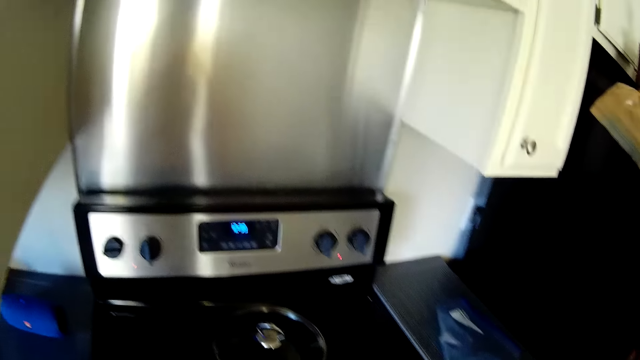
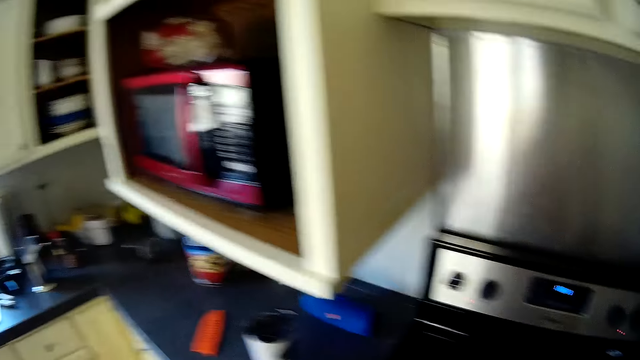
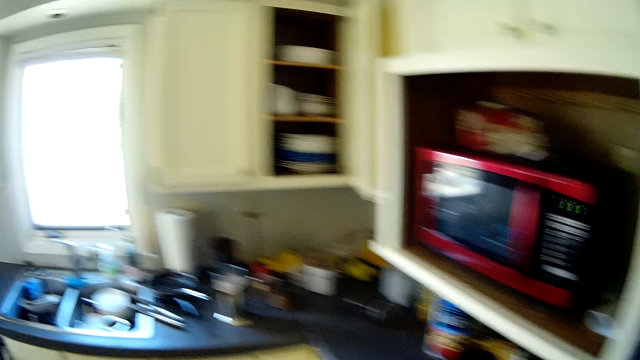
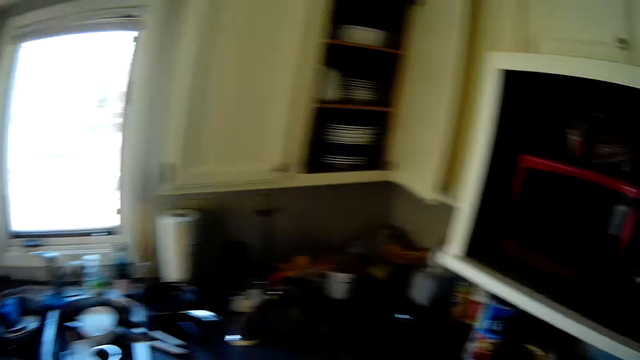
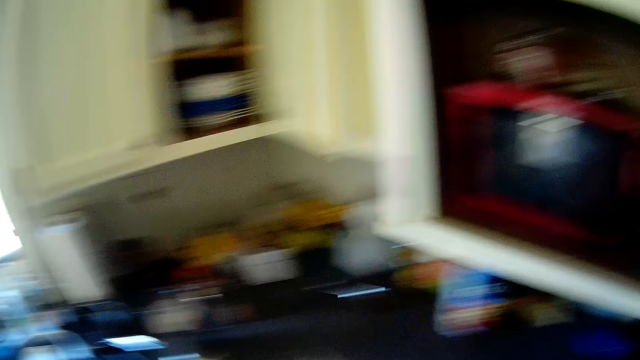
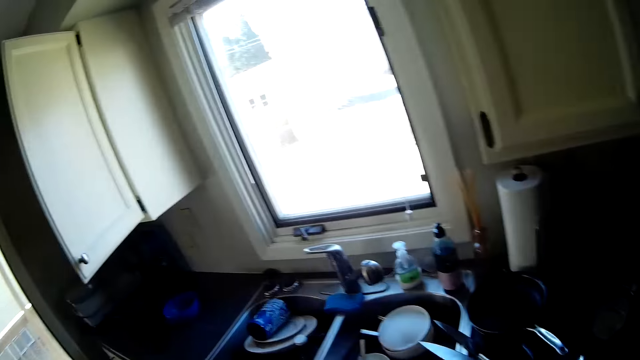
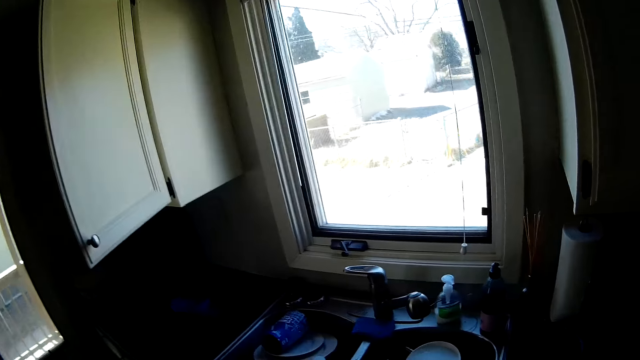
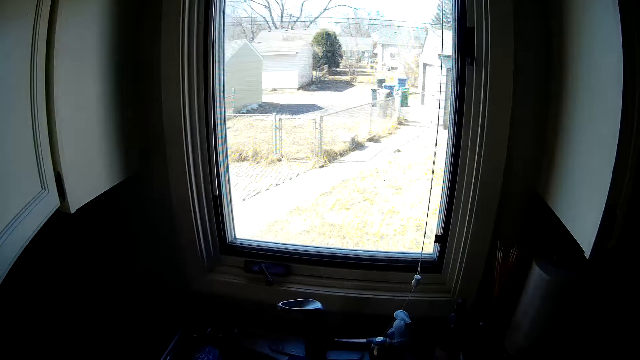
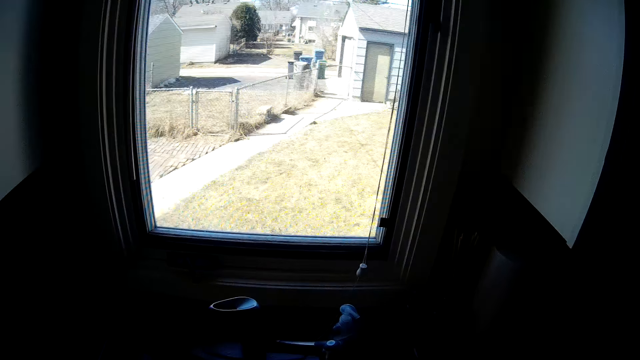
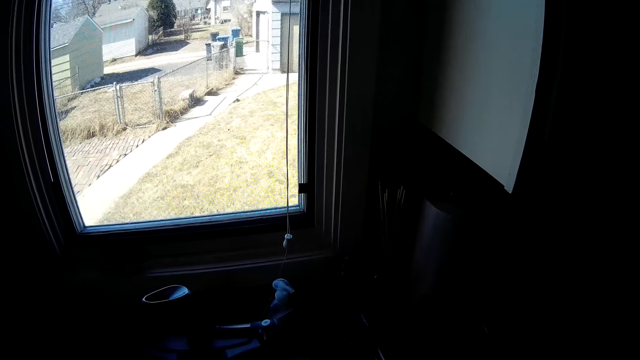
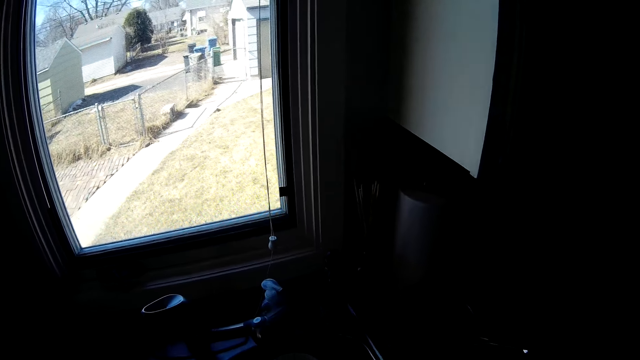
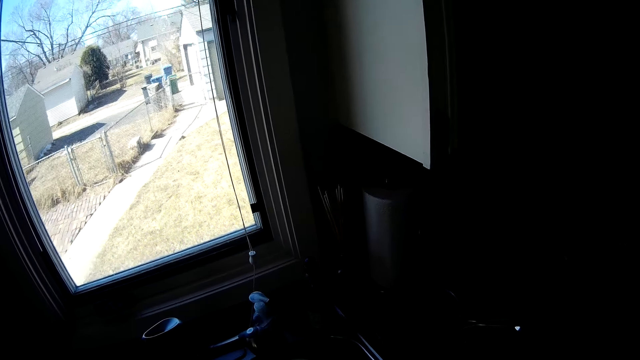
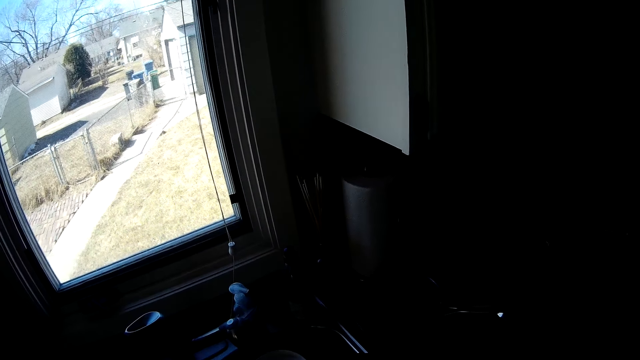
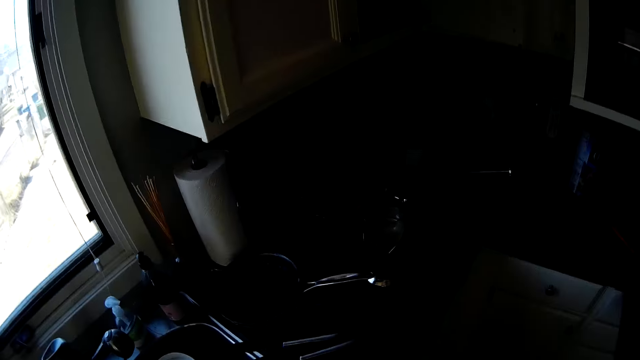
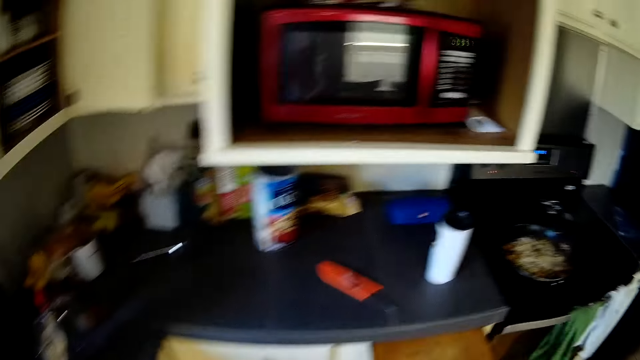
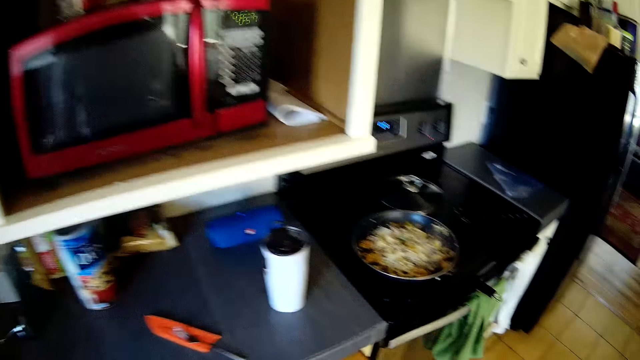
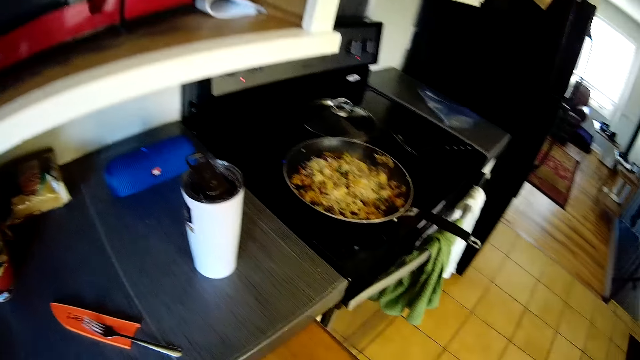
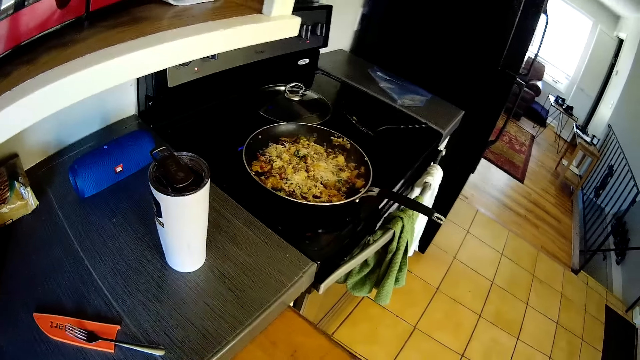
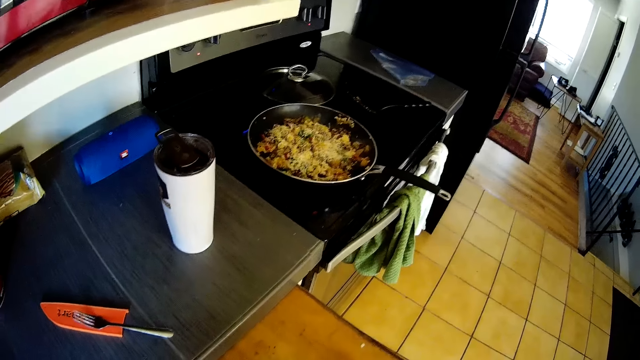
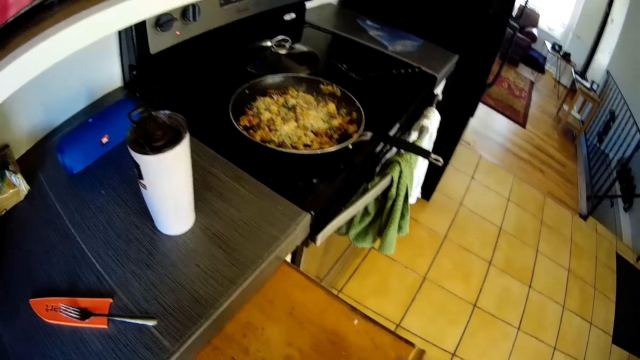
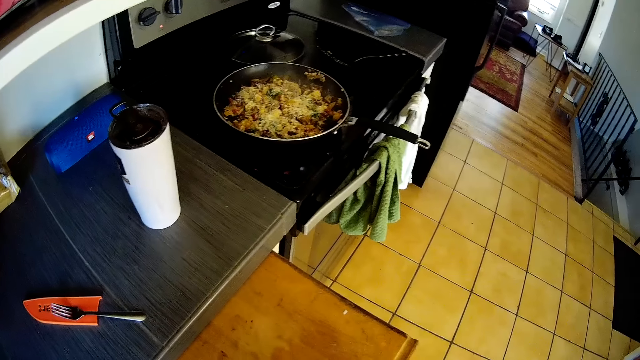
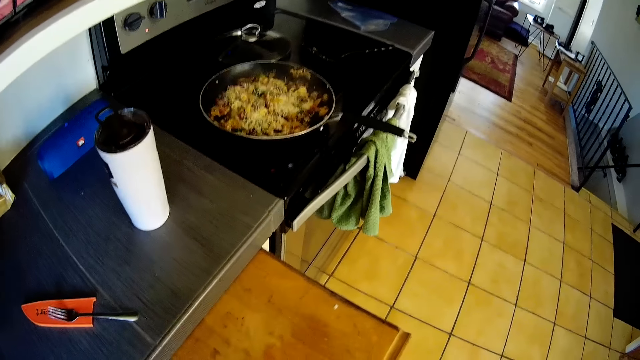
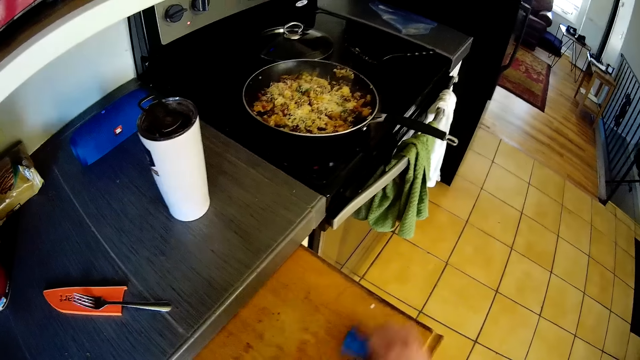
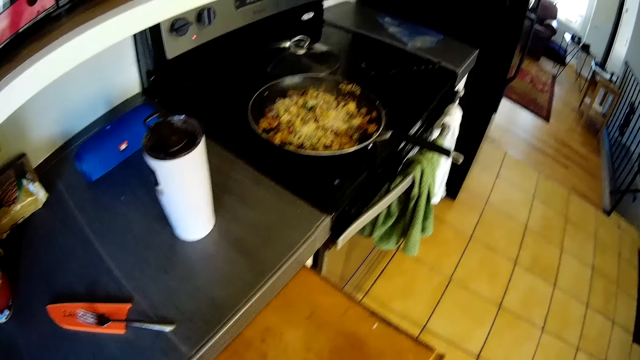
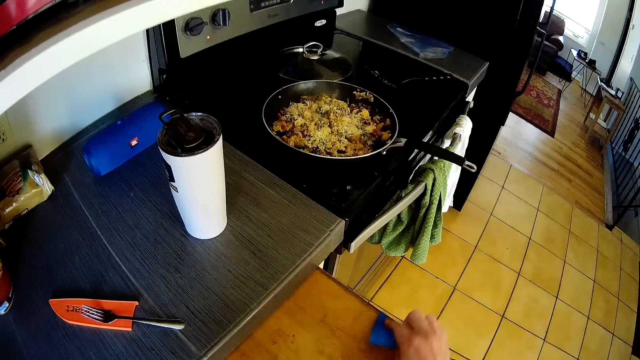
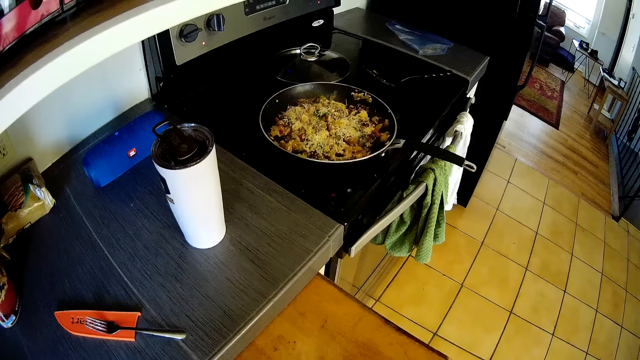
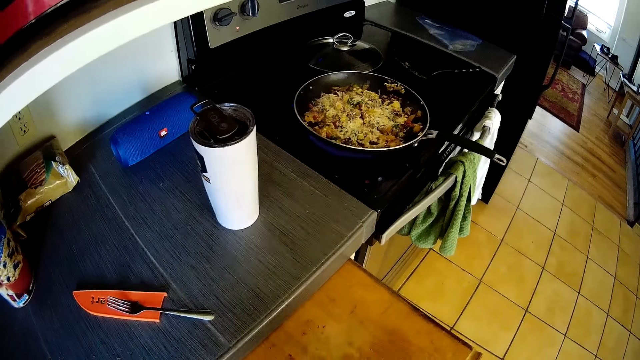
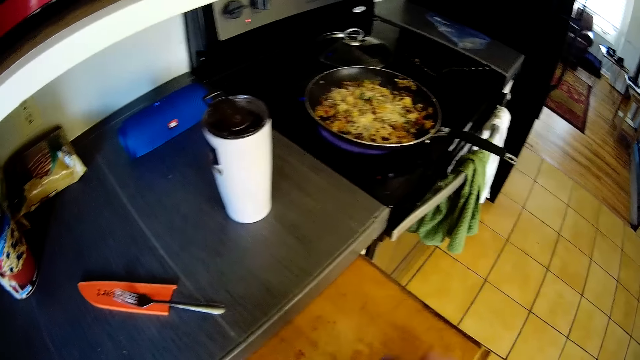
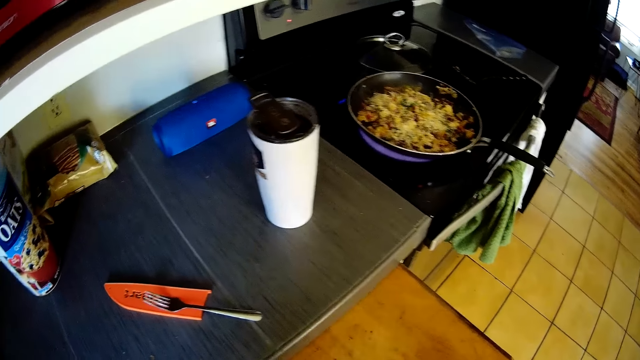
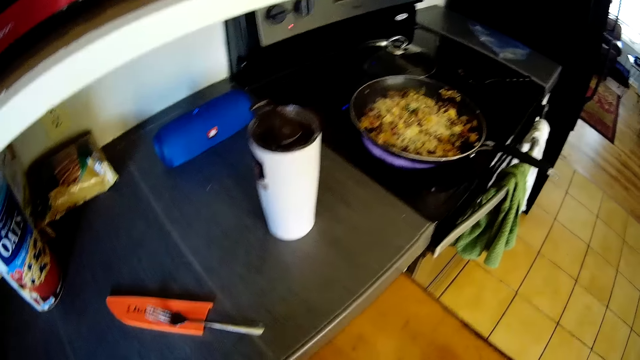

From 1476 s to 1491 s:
The camera wearer stares outside through a kitchen window. He stares around the kitchen. He cleans a table top or kitchen stool with a piece of cloth in his right hand.

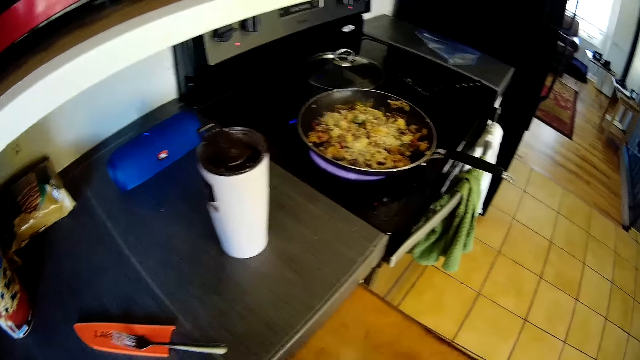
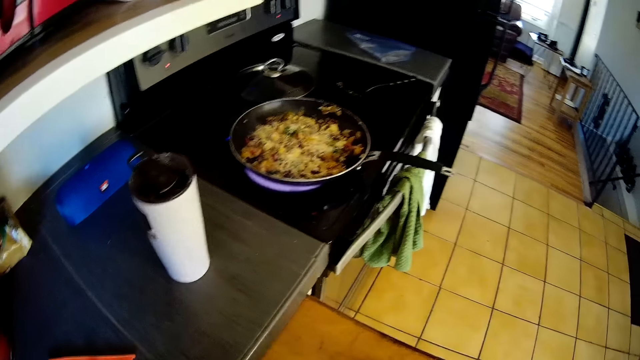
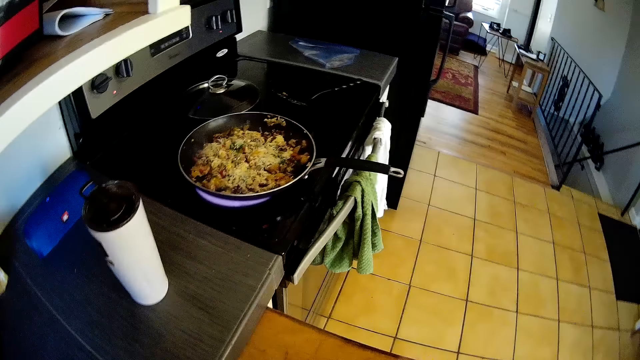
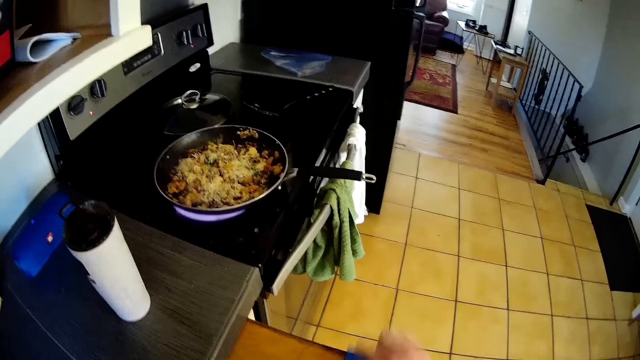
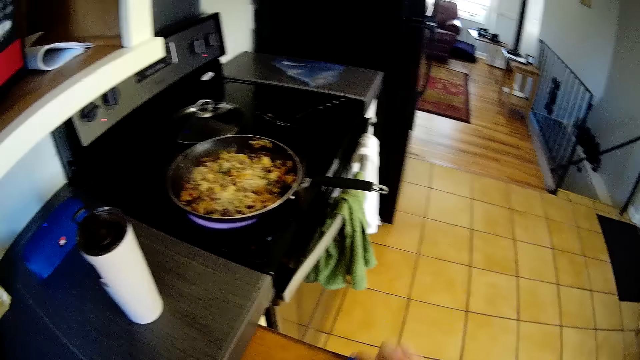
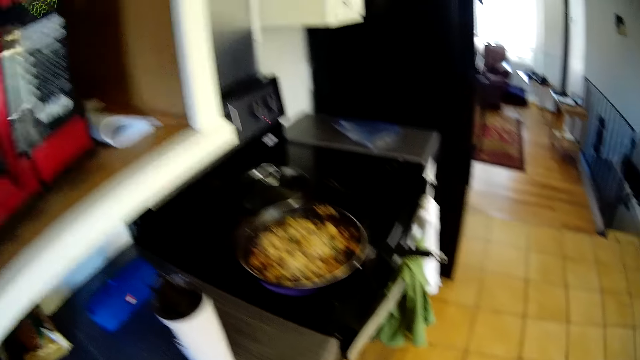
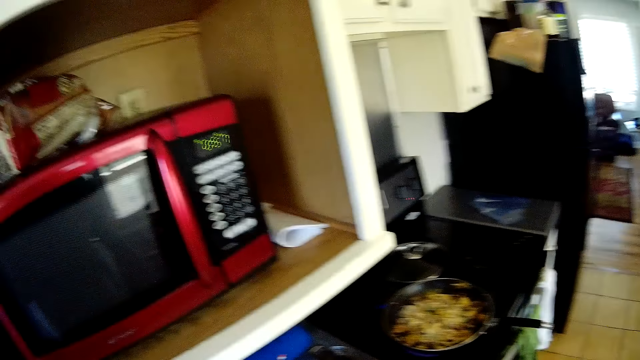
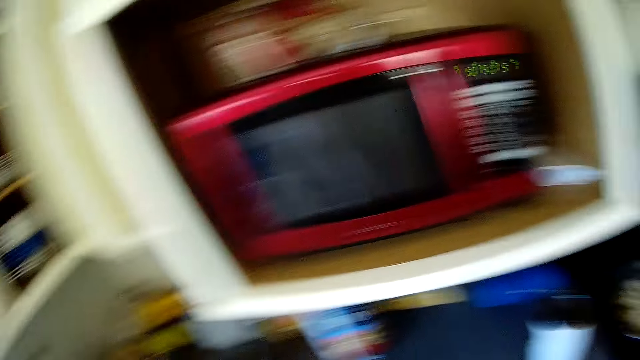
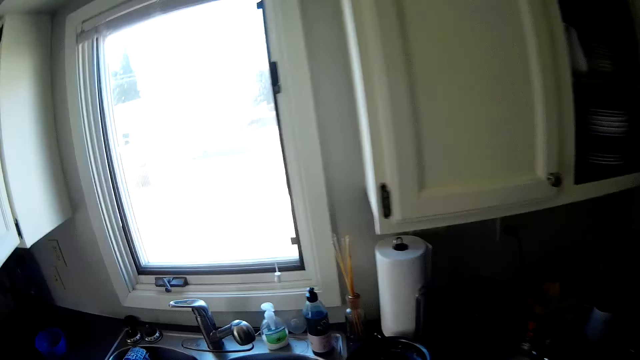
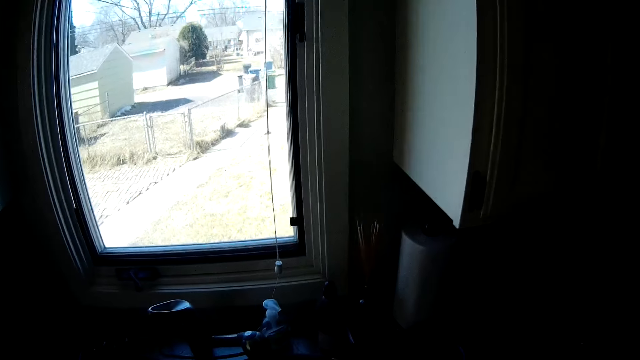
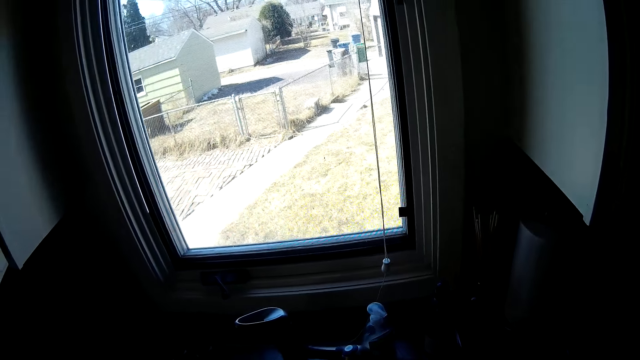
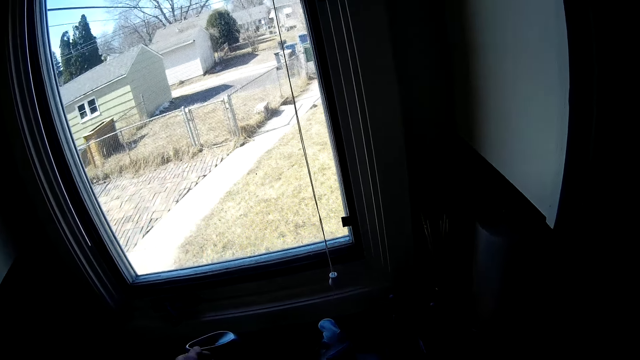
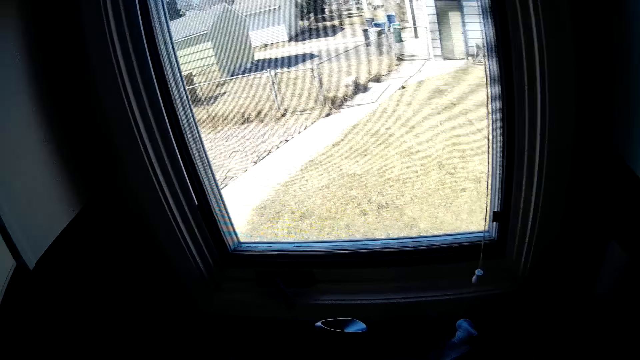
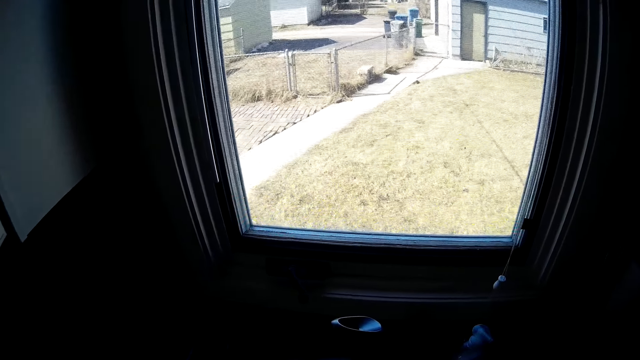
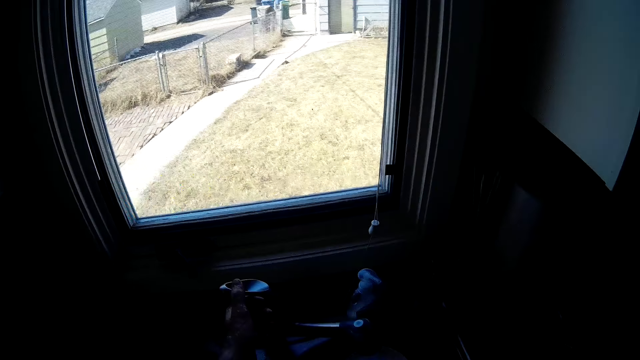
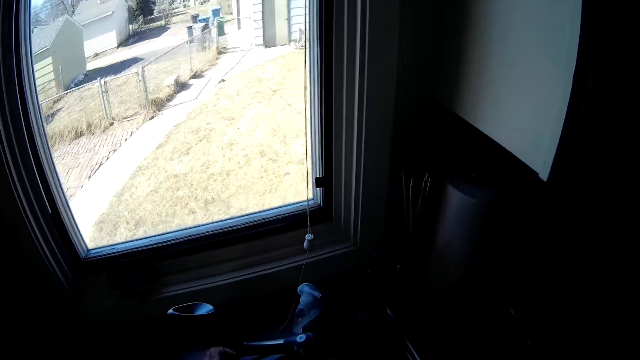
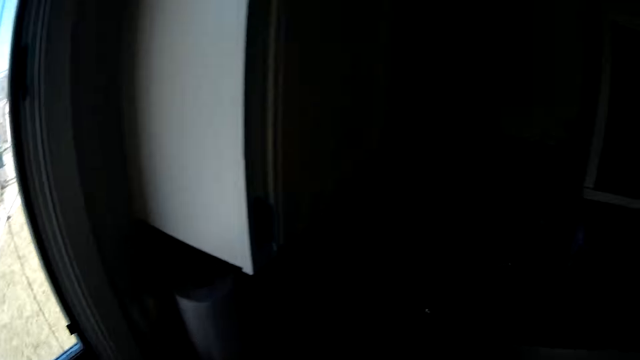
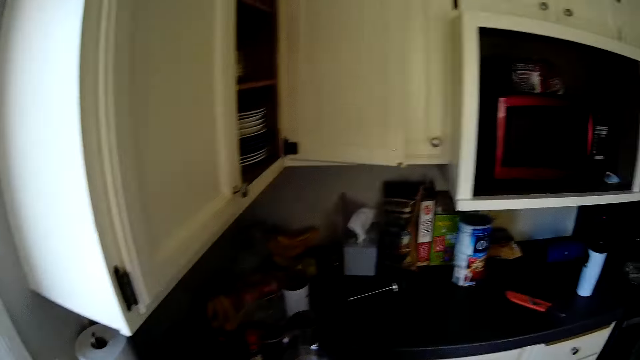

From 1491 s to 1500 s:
The camera wearer stares outside through the kitchen window. They touch something.
